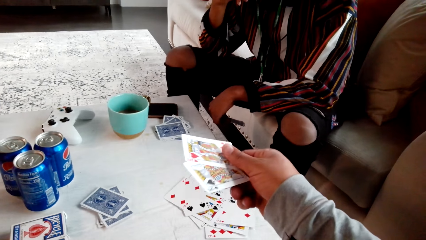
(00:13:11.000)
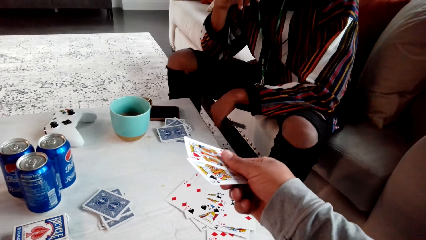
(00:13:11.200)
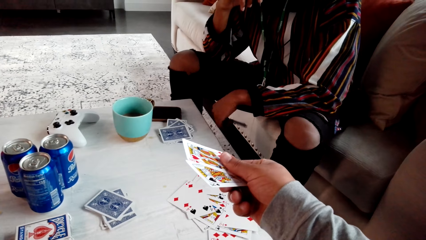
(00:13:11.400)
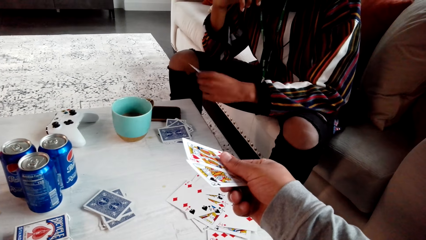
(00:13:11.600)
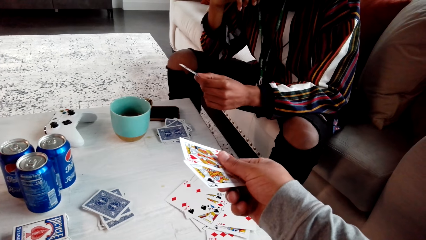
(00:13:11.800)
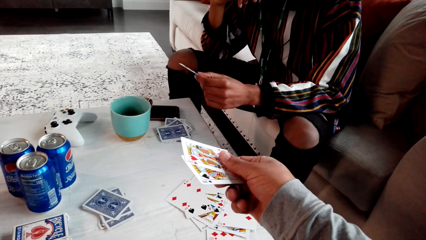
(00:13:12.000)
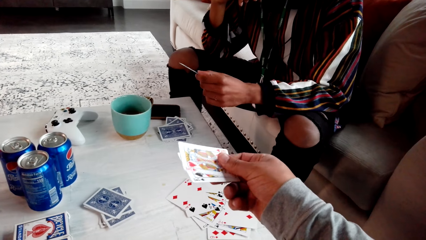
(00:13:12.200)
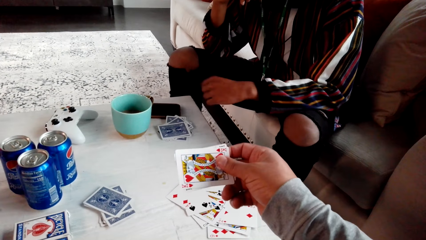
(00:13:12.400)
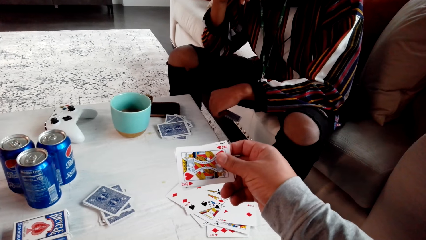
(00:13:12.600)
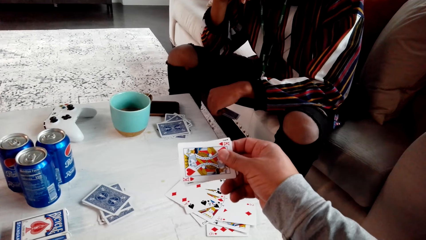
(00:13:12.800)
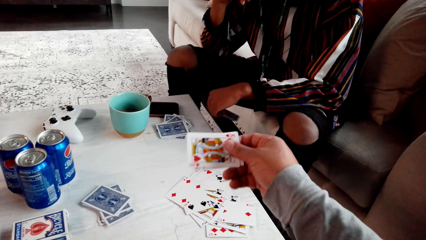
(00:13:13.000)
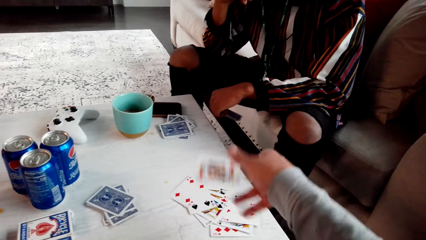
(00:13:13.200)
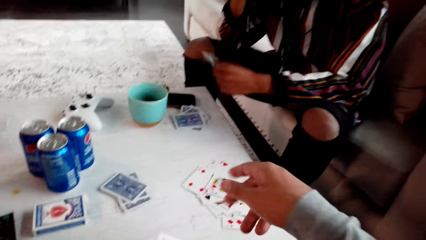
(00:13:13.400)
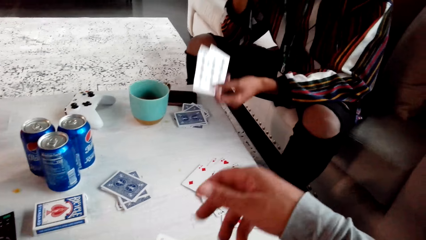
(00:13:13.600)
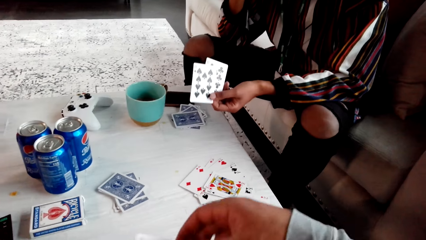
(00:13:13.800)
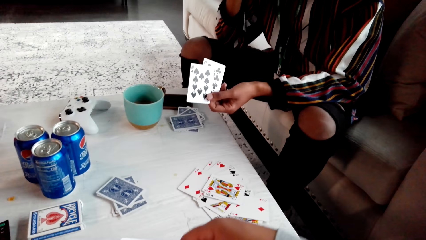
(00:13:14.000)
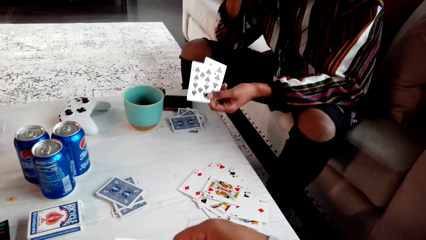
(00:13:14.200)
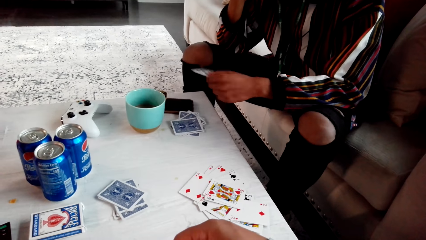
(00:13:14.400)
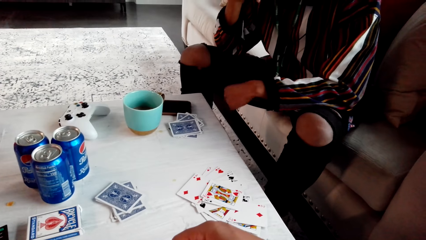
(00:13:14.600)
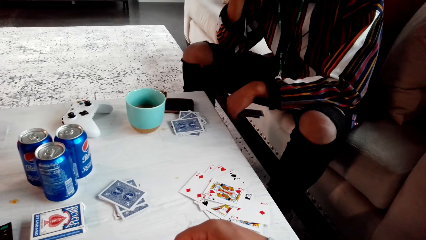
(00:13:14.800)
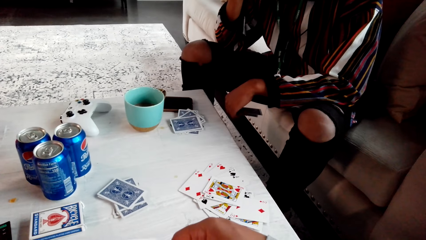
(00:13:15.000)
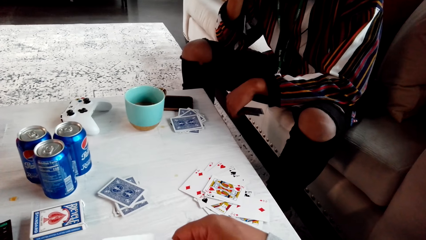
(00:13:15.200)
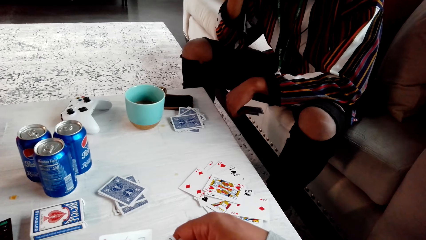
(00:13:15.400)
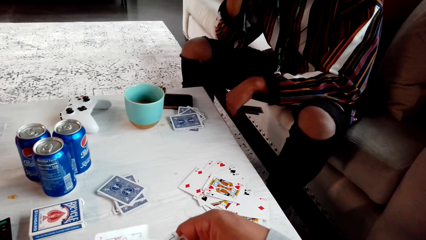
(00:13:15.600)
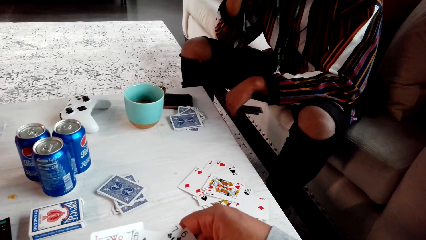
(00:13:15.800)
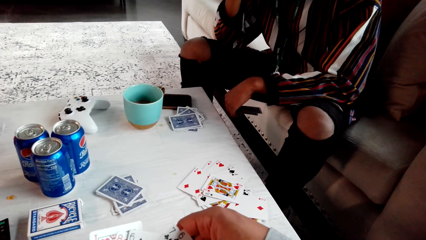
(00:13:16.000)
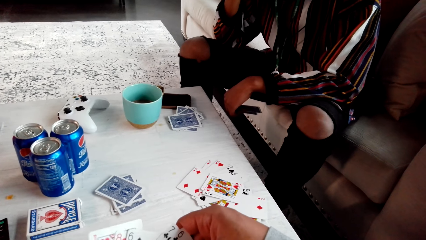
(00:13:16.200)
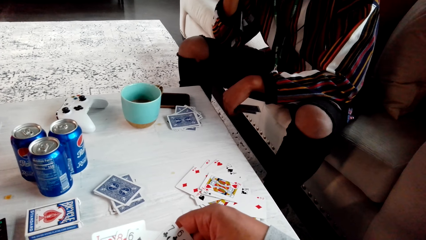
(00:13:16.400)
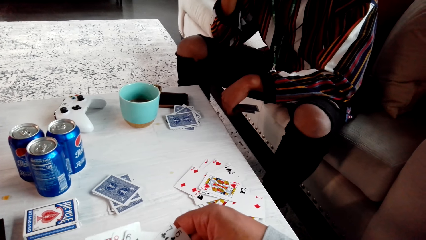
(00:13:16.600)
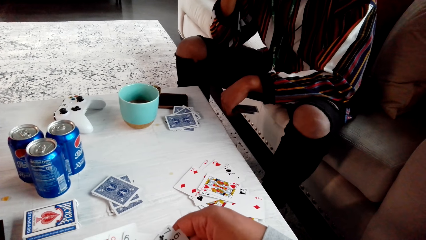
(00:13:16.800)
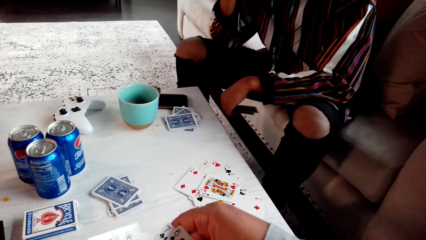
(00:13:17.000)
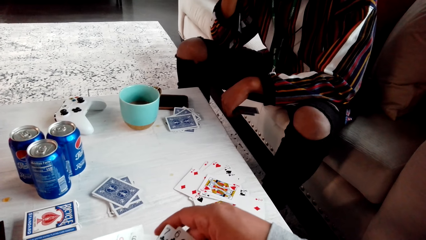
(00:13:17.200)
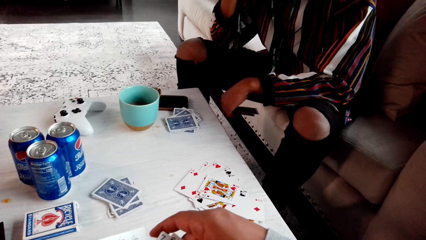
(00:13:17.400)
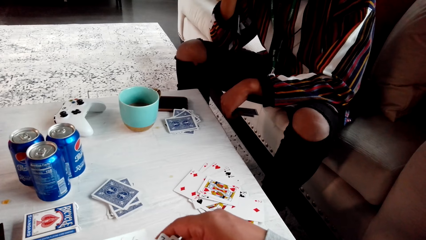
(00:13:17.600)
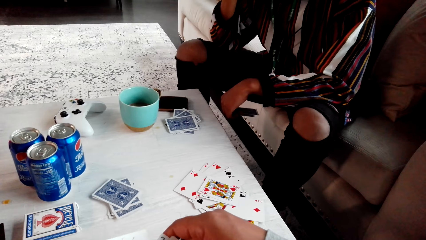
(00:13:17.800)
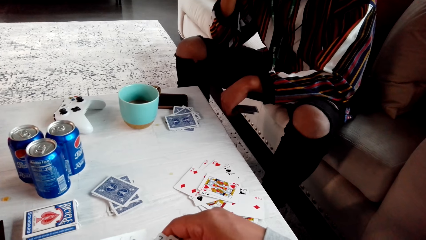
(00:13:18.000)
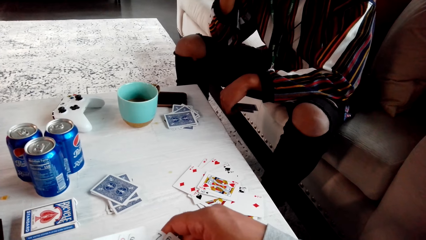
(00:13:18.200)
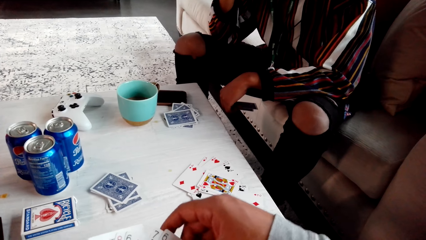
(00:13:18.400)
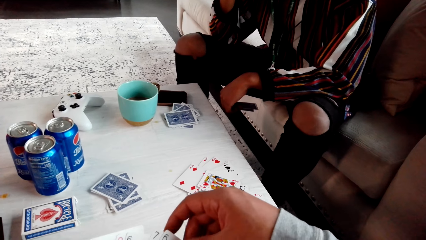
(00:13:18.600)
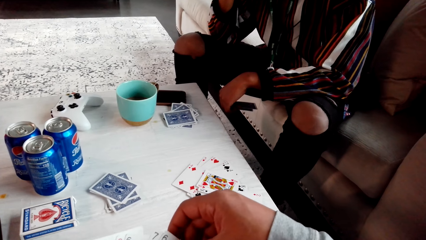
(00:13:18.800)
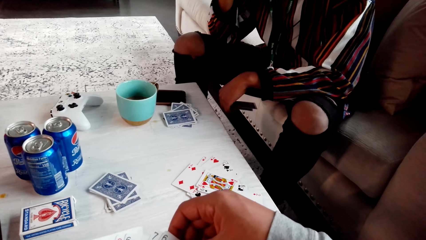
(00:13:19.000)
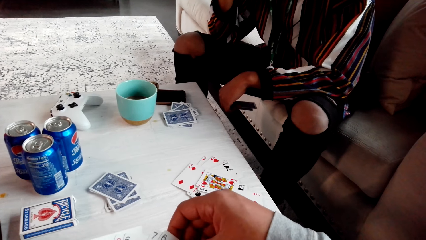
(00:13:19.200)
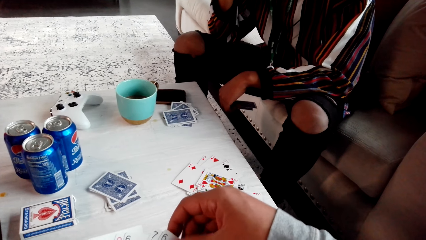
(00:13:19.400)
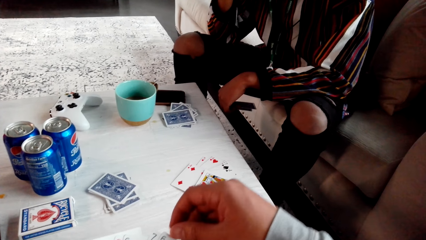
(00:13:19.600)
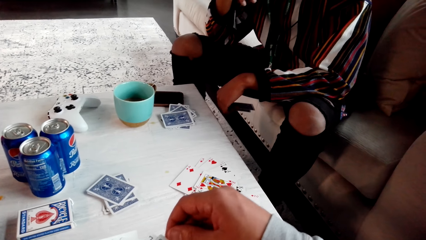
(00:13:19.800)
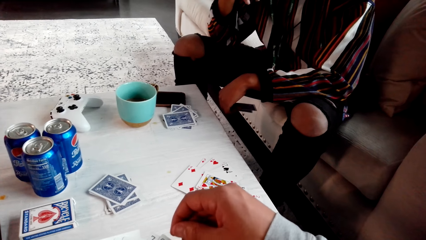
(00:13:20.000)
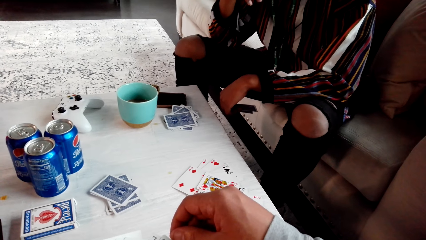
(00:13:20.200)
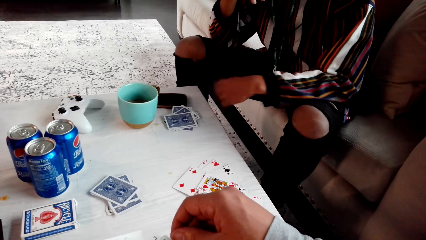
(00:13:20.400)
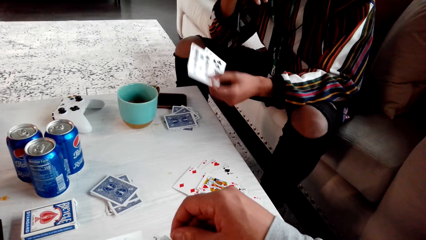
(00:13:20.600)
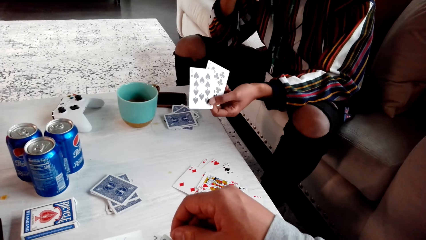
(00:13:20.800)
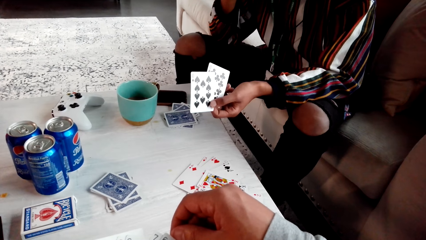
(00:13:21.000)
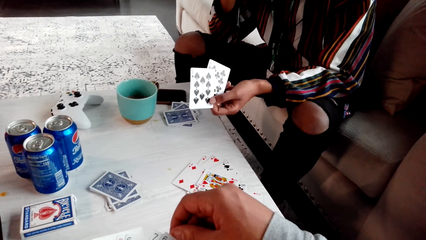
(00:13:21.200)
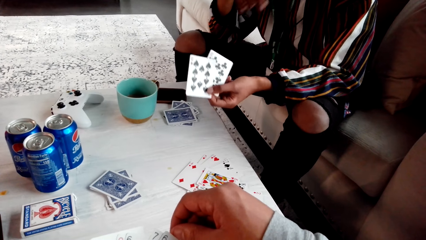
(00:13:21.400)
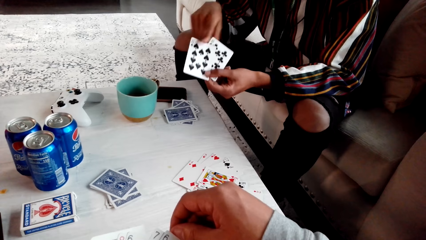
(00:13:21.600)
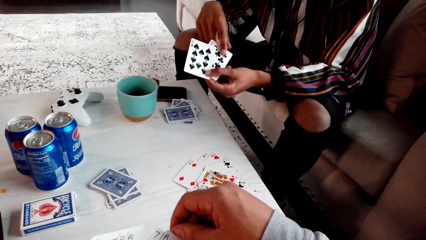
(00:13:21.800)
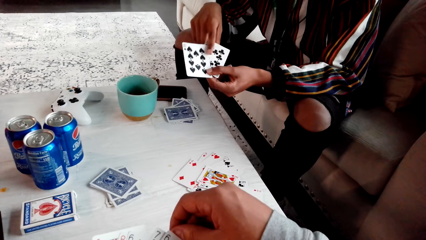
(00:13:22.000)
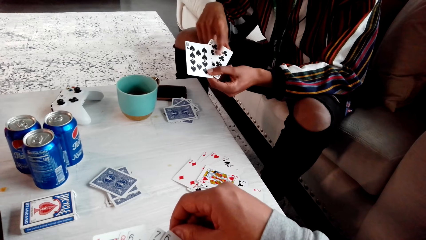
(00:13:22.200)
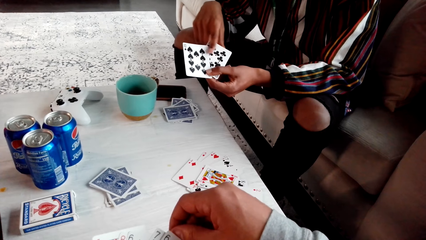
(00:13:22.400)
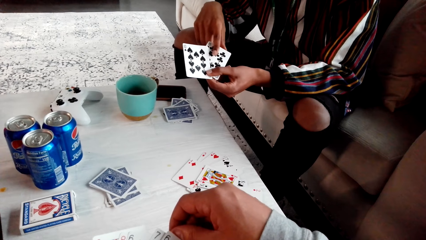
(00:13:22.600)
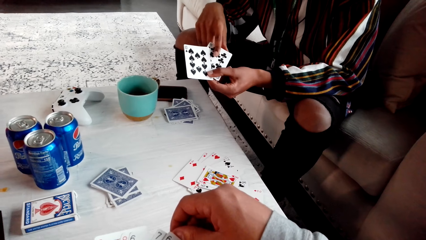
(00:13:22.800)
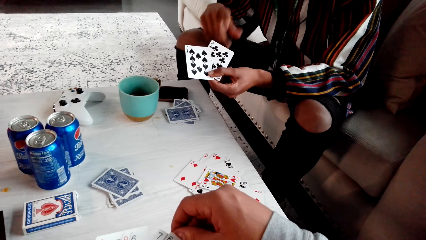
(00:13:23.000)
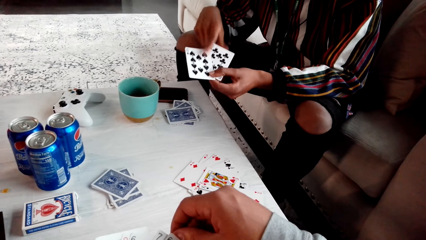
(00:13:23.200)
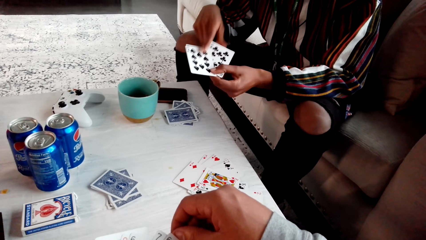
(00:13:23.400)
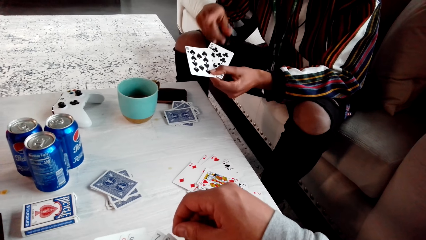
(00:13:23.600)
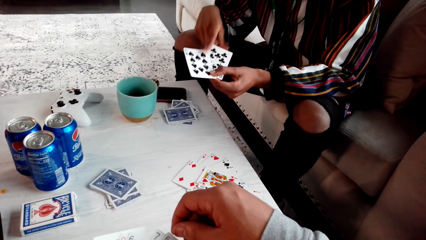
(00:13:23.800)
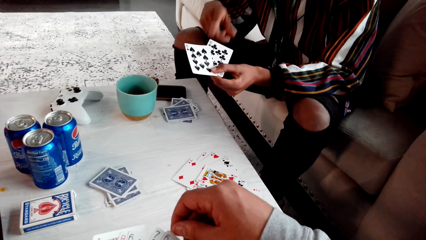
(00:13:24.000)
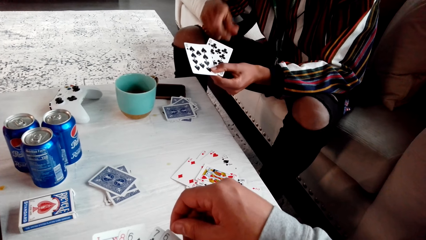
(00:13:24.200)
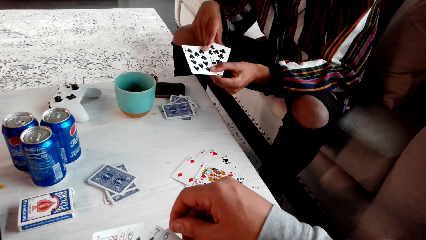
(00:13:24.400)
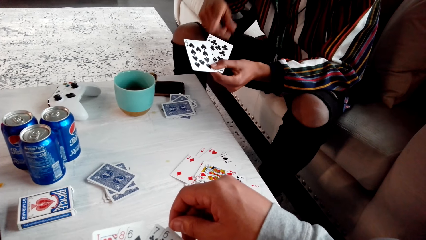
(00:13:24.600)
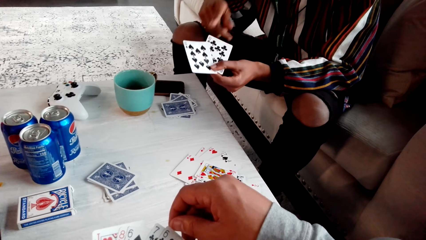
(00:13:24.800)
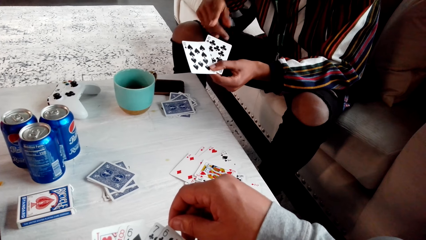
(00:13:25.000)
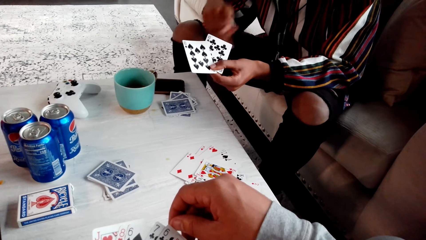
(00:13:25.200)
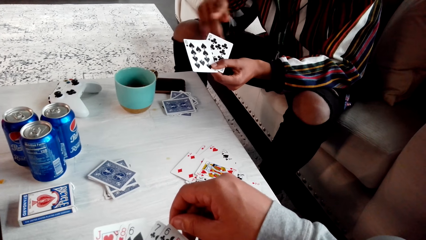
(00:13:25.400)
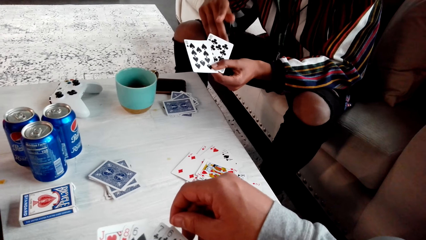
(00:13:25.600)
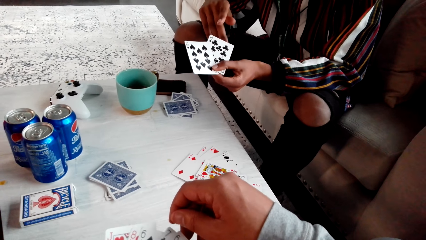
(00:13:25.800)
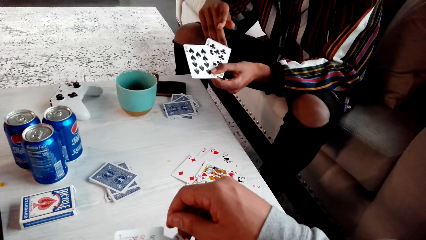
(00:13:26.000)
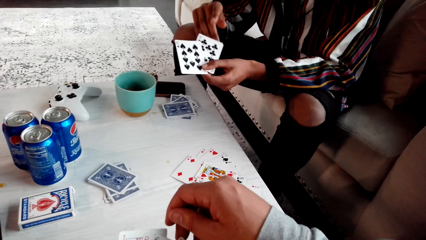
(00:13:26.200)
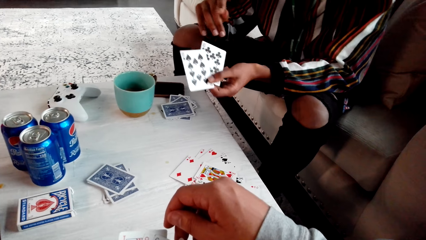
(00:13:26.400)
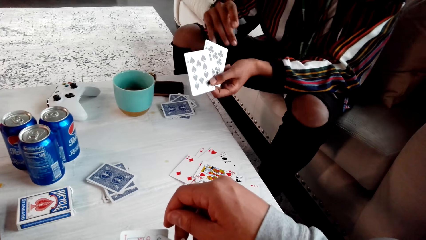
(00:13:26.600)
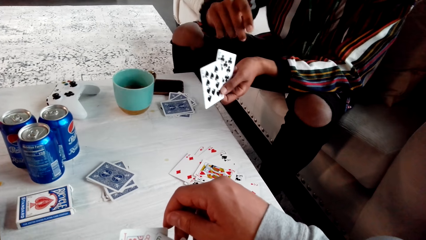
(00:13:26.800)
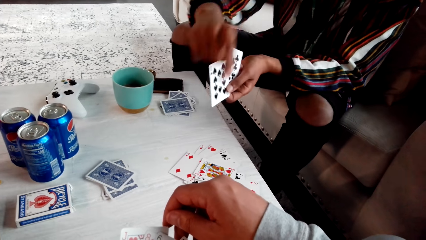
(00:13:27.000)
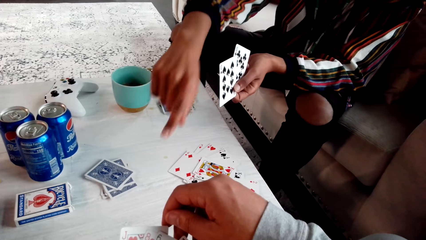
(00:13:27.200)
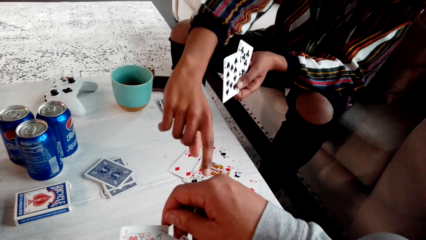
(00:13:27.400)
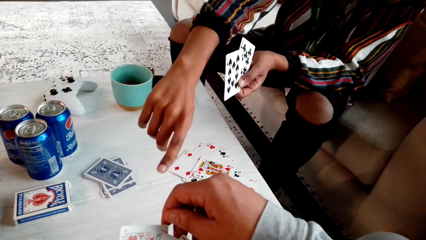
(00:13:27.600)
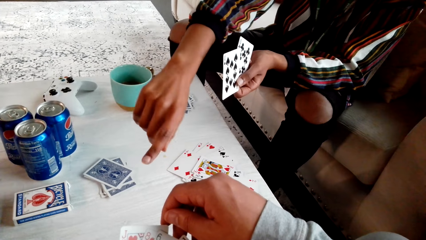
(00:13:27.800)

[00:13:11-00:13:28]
The camera wearer shows a man his playing cards. The man looks at his playing card. The camera wearer drops the playing cards. The man shows the camera wearer his playing cards. The camera wearer looks around. They look at his playing cards. The man shows the camera wearer his playing cards. The man speaks with gestures and points at a card.
